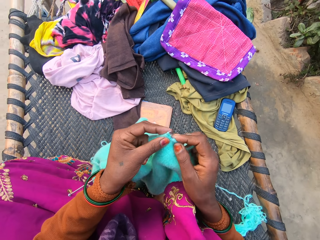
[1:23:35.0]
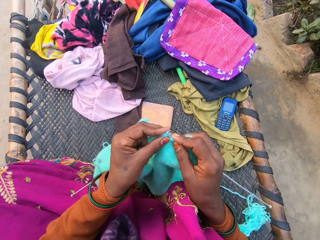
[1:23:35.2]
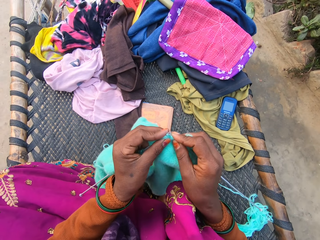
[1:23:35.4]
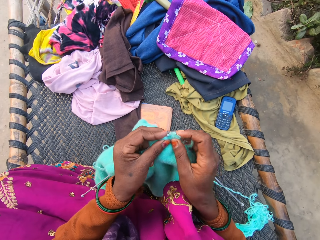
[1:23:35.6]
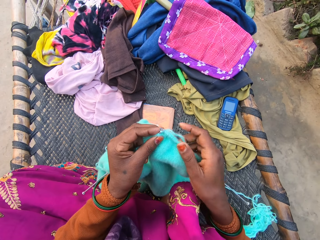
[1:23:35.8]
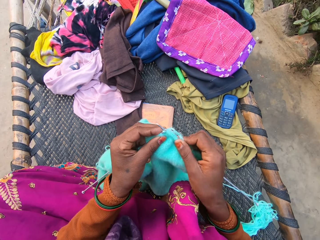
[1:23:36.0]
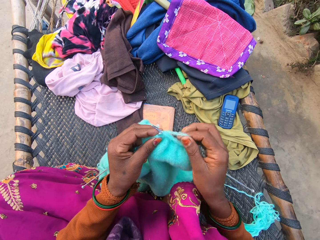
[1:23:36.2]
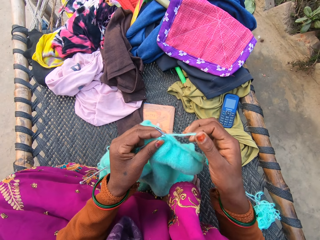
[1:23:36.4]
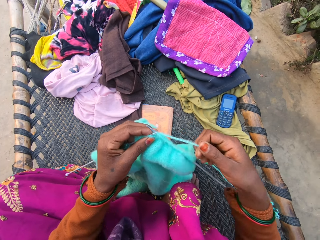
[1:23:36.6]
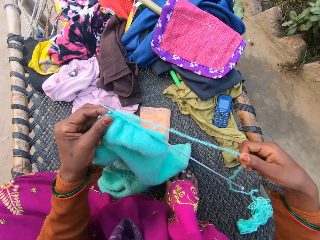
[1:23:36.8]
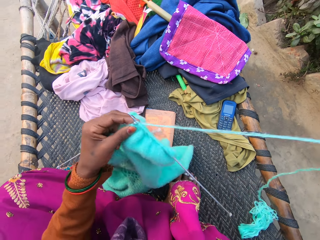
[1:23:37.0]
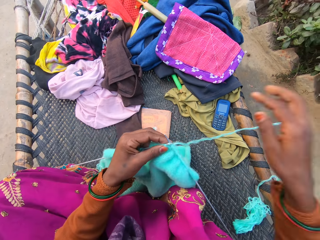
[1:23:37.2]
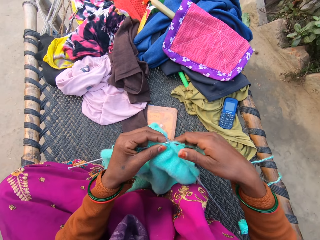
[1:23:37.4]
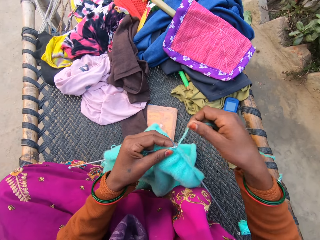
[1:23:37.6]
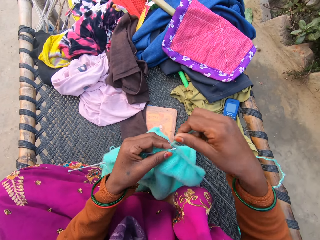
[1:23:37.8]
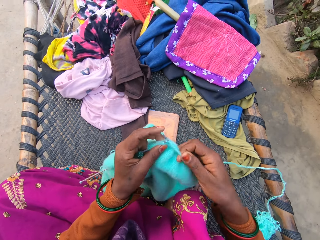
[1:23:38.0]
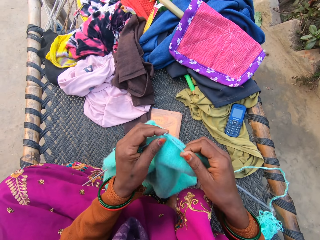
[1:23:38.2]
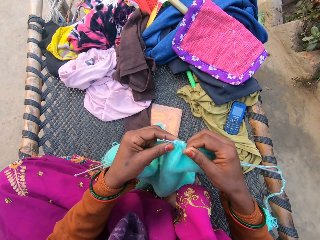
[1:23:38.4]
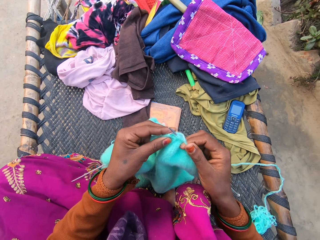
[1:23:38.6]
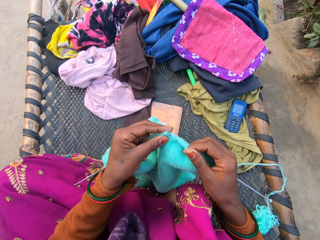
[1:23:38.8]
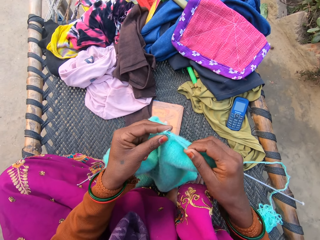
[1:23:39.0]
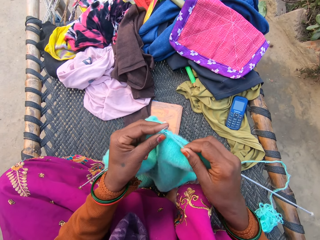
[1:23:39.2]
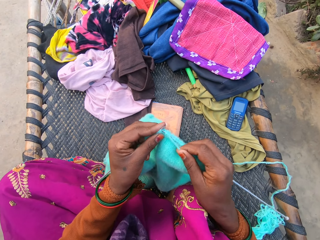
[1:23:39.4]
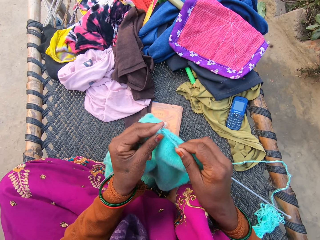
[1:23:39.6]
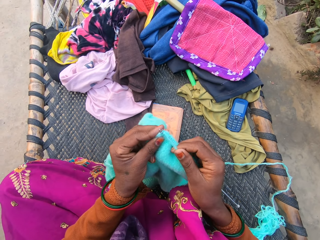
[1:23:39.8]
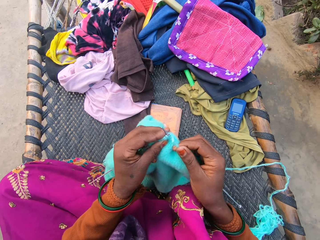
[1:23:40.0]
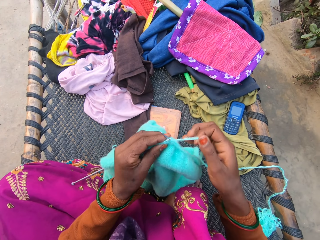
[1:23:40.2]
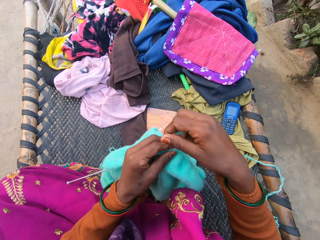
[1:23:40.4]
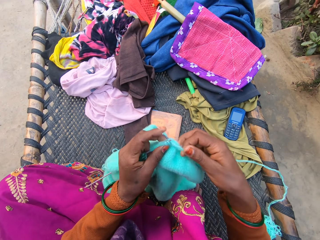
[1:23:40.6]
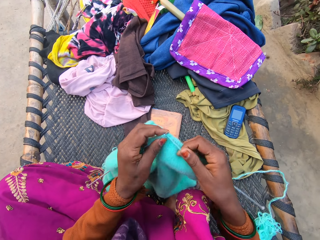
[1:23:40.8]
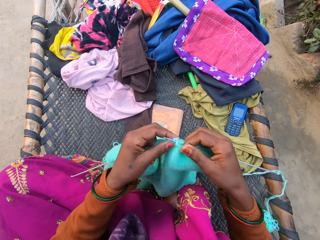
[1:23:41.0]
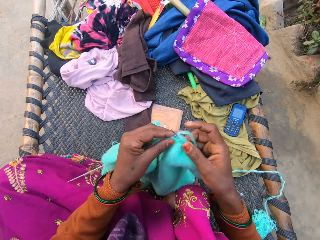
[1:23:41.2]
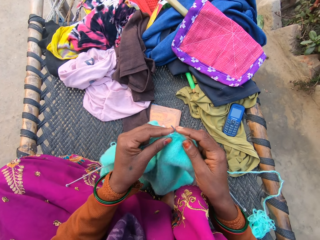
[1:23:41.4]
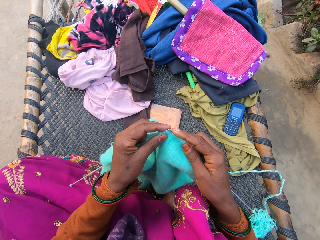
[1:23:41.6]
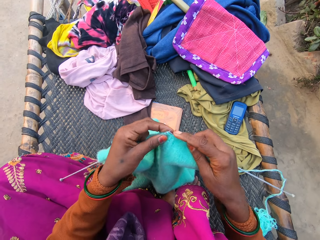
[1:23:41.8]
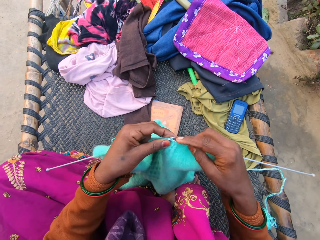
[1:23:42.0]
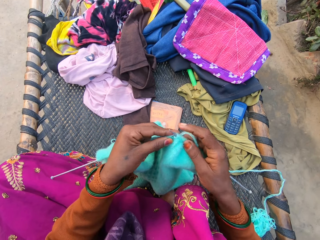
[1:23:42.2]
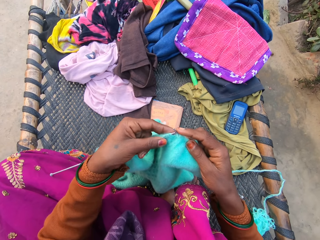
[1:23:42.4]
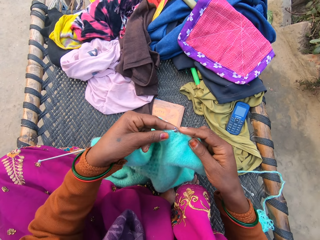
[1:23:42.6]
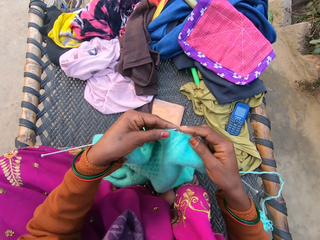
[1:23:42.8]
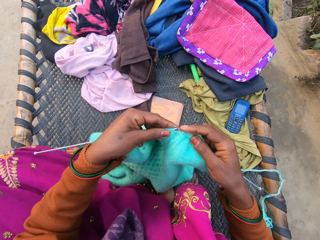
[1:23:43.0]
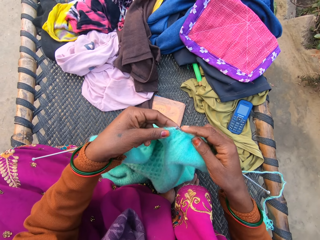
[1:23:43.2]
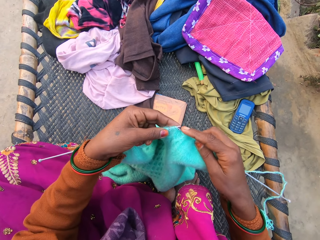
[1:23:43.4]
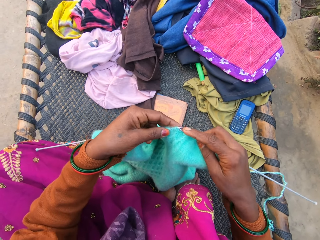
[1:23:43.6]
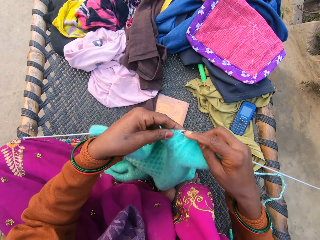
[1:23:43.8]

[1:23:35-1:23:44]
The camera wearer straightens the fabric. They knit the fabric with the knitting needle.

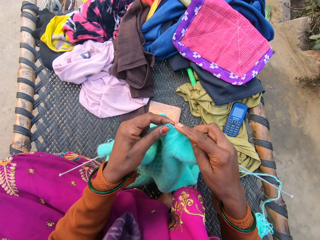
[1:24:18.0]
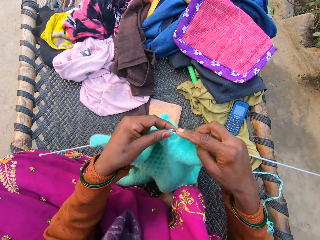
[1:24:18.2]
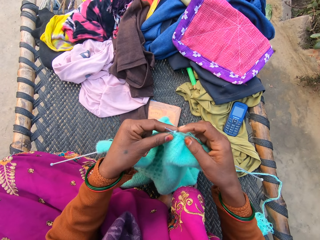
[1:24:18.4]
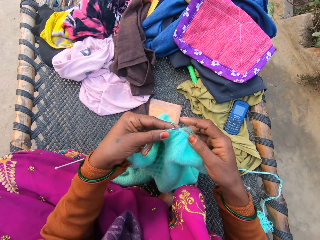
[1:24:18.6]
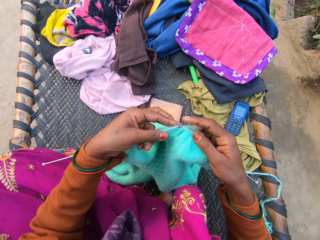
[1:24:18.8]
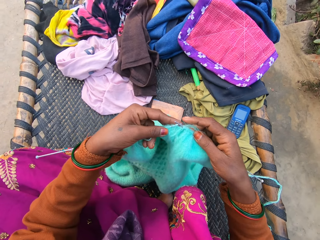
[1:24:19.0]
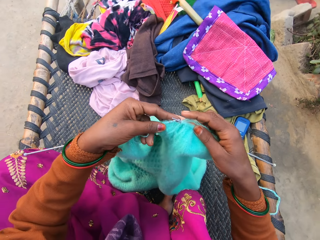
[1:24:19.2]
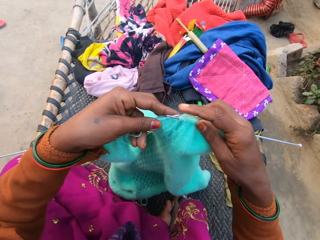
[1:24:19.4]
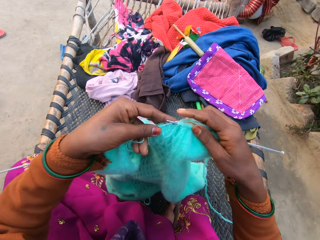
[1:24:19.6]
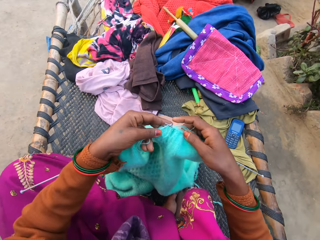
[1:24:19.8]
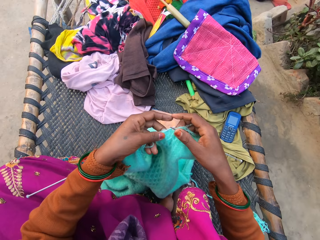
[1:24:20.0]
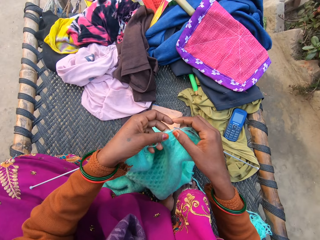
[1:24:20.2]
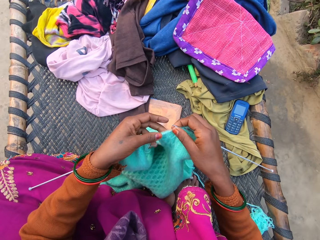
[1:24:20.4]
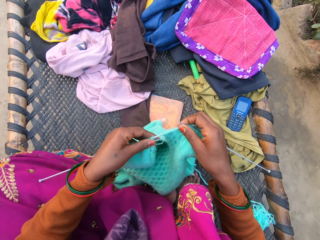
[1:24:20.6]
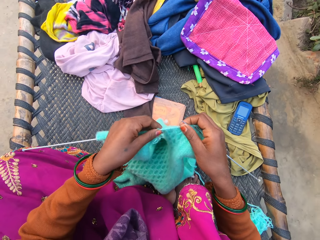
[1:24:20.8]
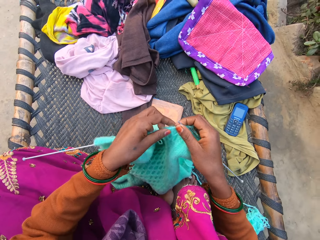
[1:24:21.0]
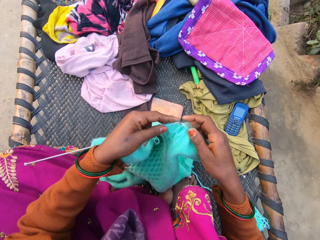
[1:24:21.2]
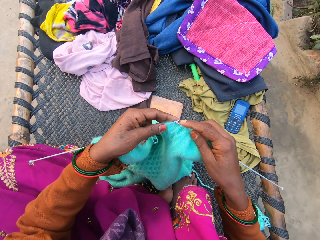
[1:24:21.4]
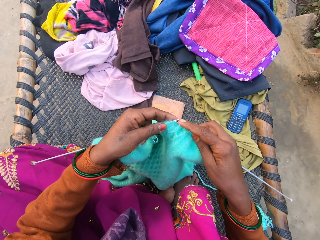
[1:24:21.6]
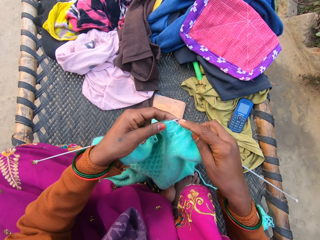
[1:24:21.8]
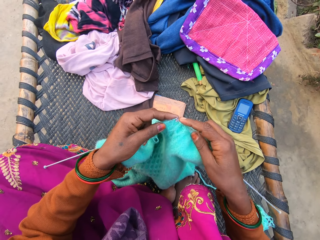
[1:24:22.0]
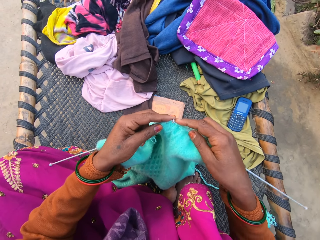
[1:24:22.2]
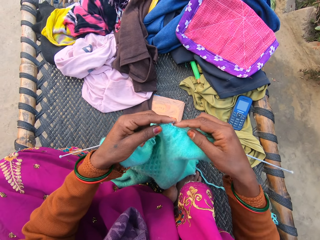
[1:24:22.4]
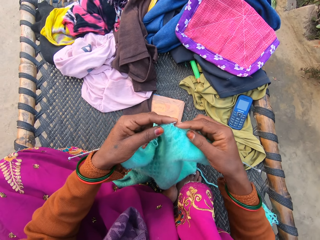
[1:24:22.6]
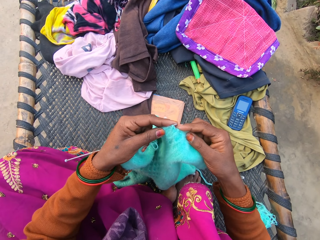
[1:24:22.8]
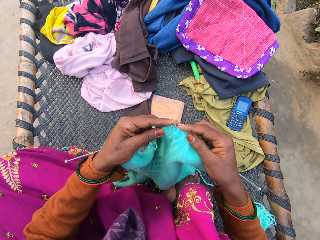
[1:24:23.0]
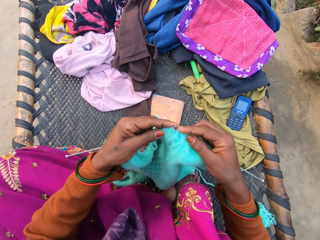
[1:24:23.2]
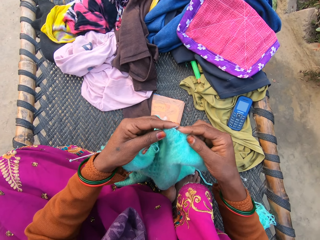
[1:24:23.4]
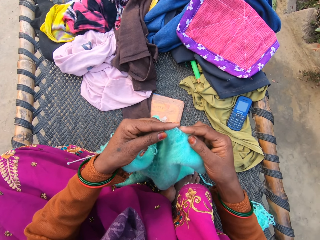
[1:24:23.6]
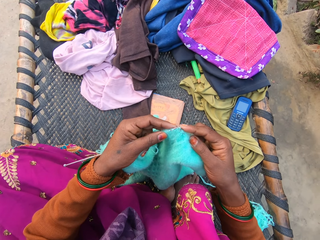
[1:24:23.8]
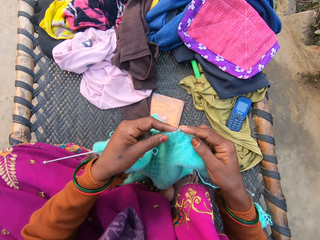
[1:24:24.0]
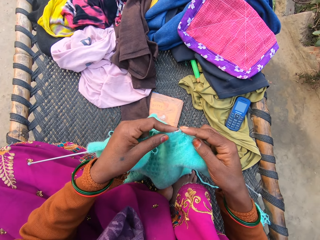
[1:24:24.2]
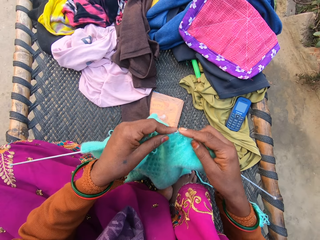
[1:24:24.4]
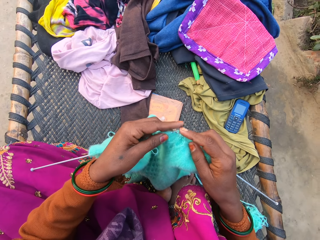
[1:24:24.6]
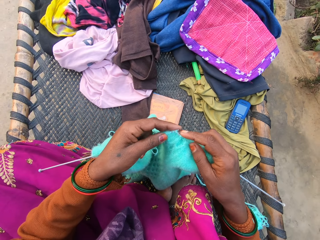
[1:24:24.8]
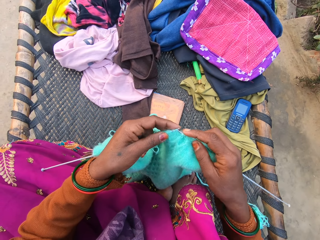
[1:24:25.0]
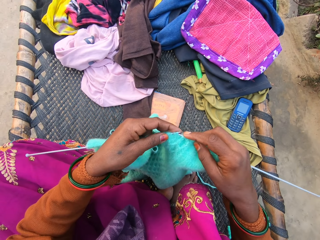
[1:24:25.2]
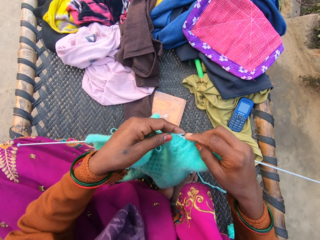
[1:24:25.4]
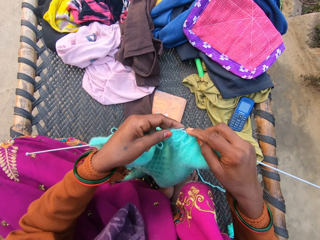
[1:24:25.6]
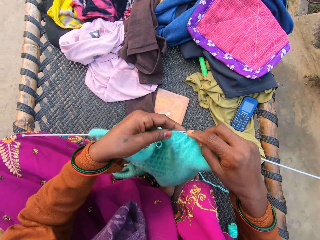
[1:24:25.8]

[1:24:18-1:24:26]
The camera wearer lifts the fabric. They knit the fabric with the knitting needle.

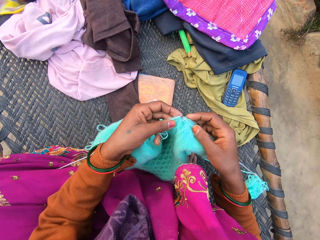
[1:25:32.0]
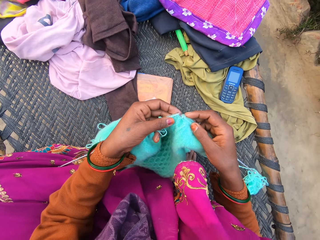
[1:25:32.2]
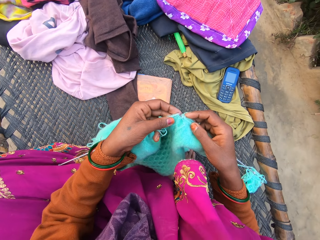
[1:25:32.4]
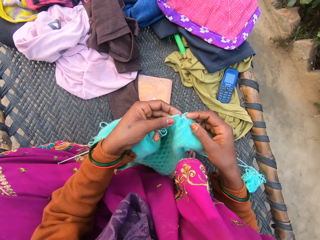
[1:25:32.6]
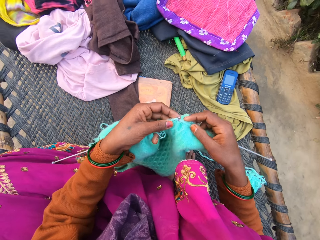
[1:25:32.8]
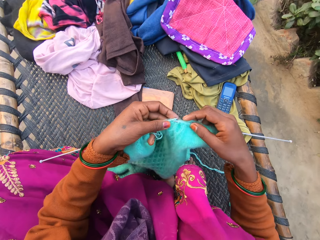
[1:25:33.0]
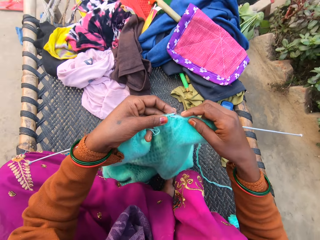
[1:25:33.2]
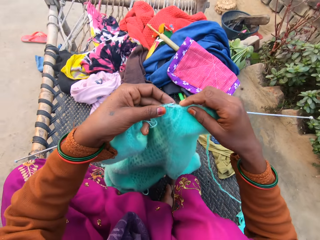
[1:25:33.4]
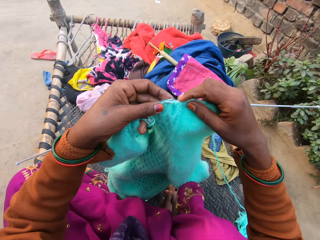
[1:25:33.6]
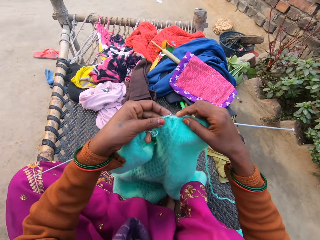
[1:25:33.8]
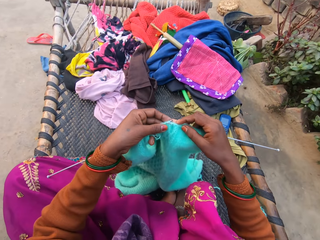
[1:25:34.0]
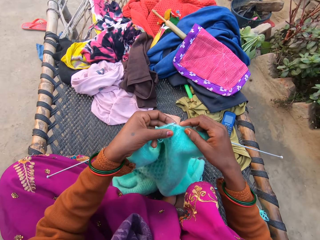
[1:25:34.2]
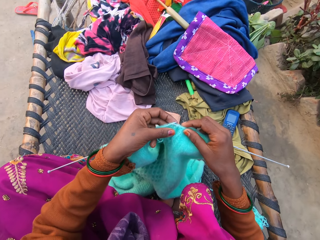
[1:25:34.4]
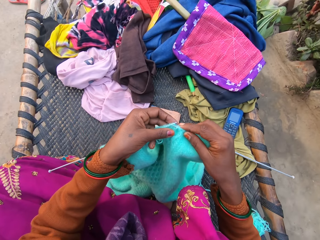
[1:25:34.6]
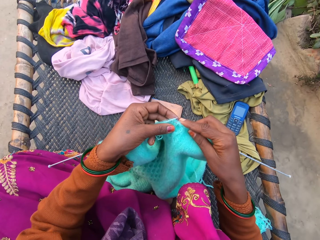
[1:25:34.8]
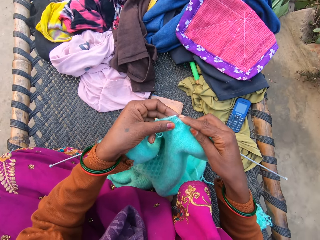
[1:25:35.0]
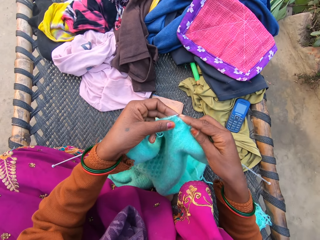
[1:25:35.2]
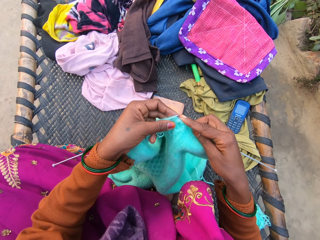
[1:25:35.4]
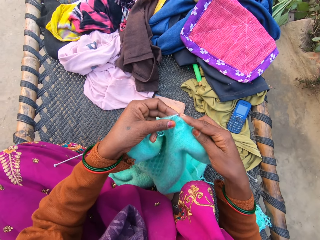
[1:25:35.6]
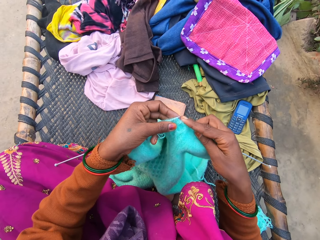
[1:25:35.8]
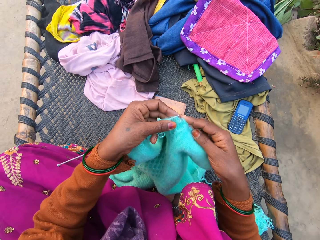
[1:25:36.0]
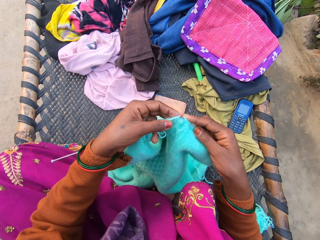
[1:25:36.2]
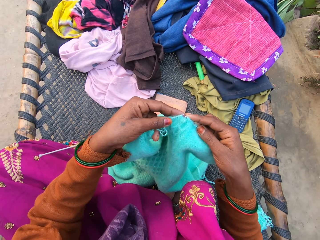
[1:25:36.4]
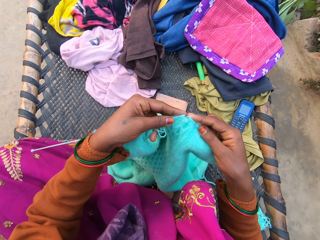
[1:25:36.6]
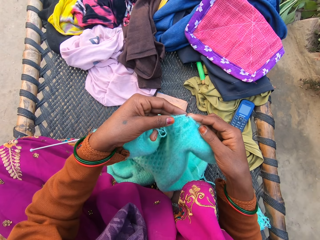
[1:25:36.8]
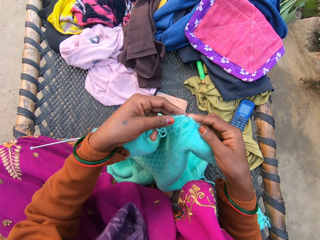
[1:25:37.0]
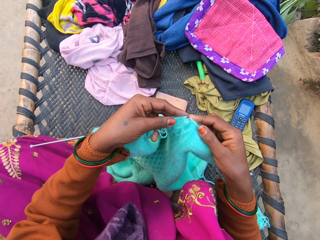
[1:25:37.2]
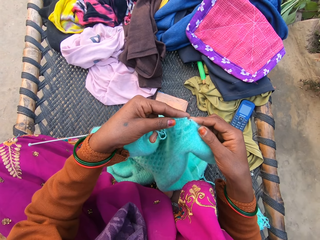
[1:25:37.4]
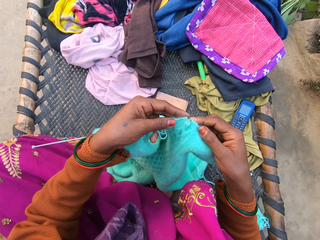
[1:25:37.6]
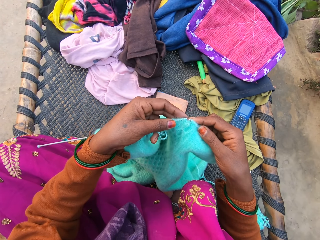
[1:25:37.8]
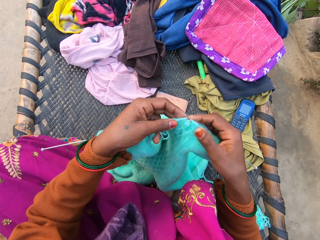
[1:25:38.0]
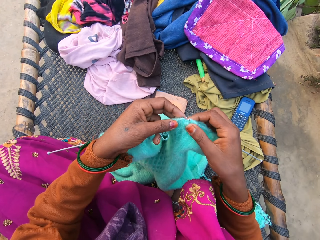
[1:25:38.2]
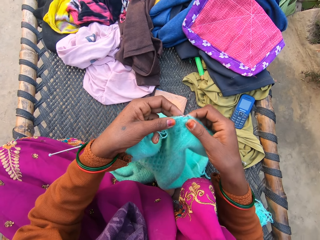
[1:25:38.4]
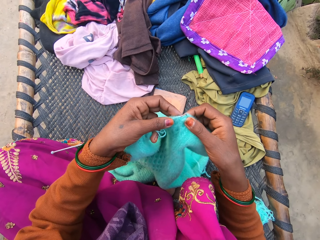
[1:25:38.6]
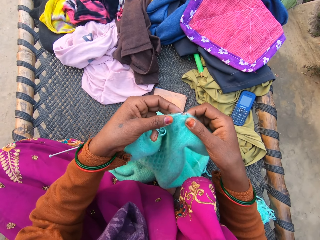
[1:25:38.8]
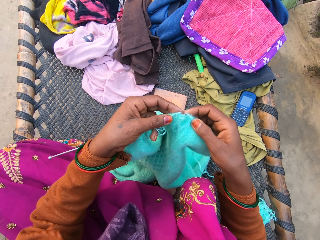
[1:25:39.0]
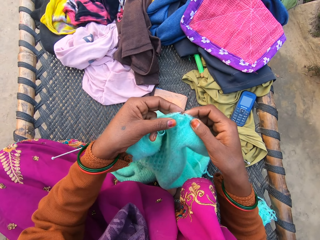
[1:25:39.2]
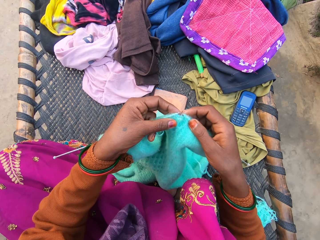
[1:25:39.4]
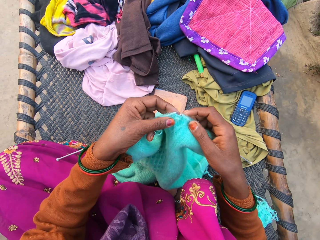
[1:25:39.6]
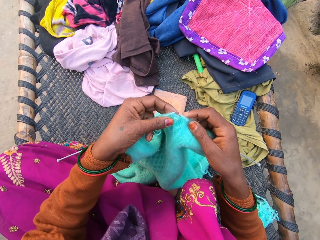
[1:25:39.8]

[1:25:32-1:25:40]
The camera wearer holds up the fabric. They knit the fabric.
